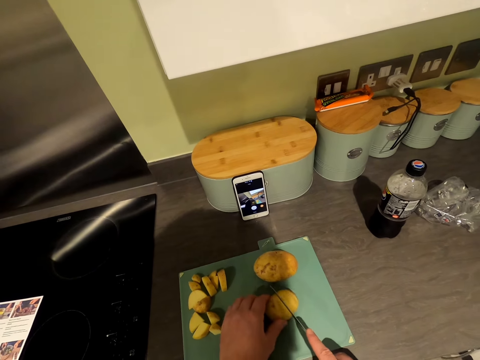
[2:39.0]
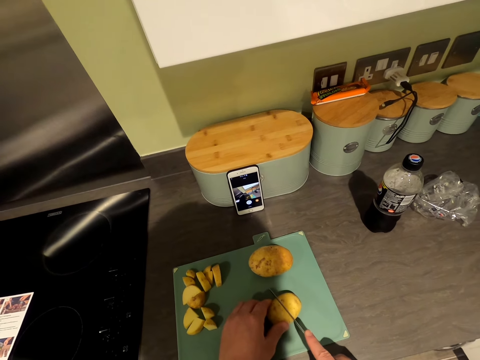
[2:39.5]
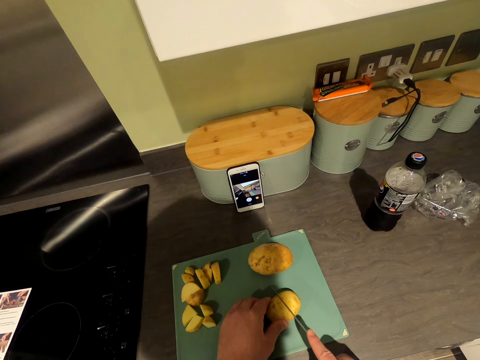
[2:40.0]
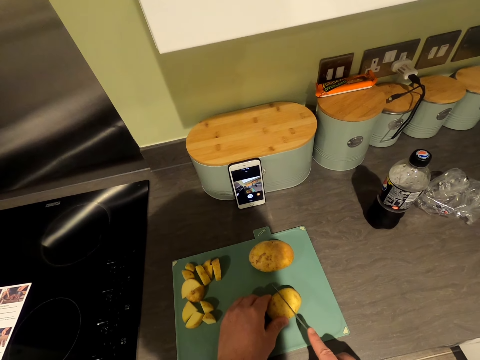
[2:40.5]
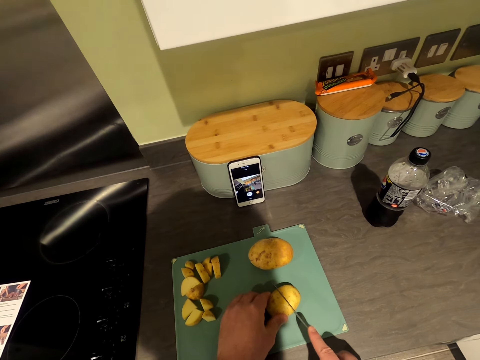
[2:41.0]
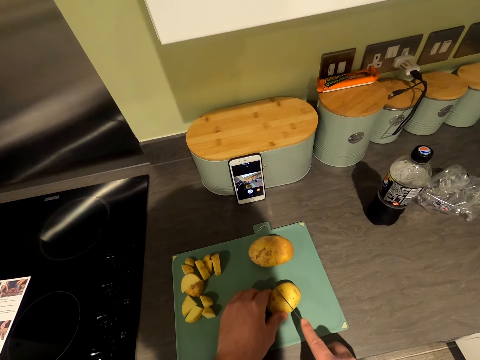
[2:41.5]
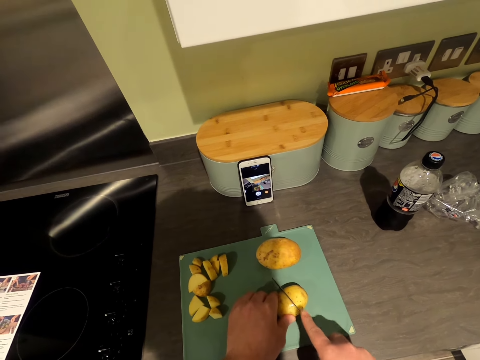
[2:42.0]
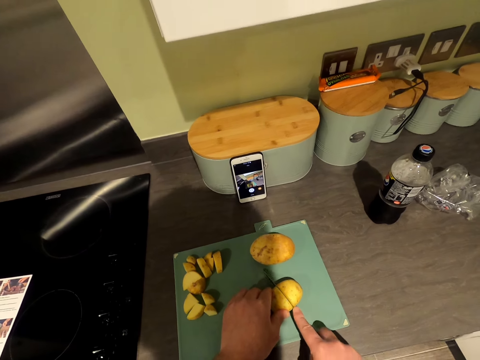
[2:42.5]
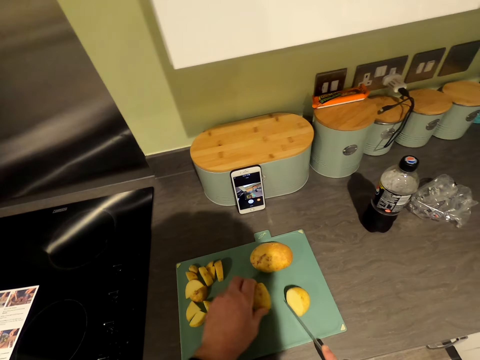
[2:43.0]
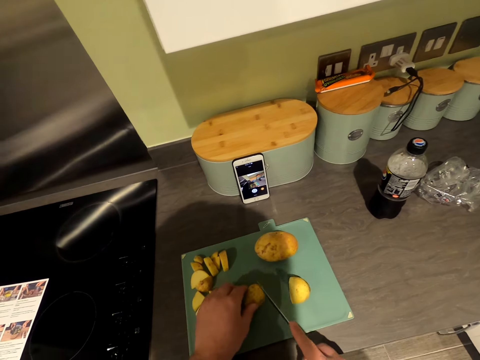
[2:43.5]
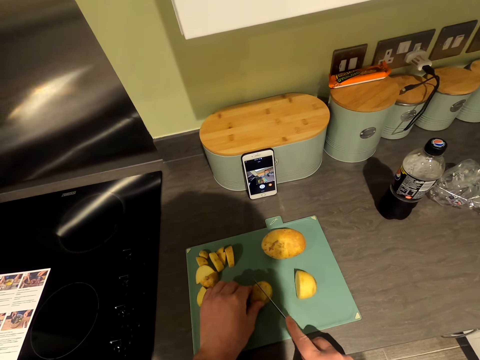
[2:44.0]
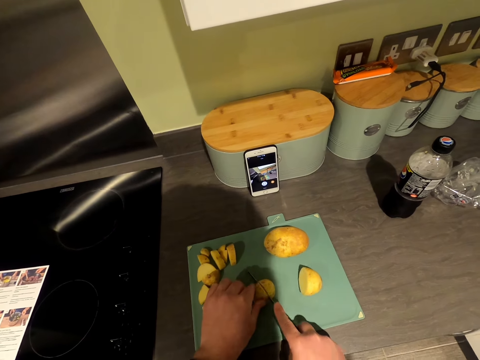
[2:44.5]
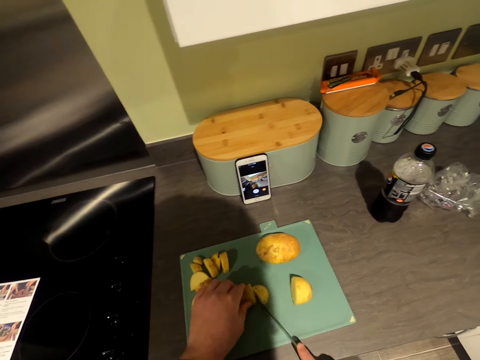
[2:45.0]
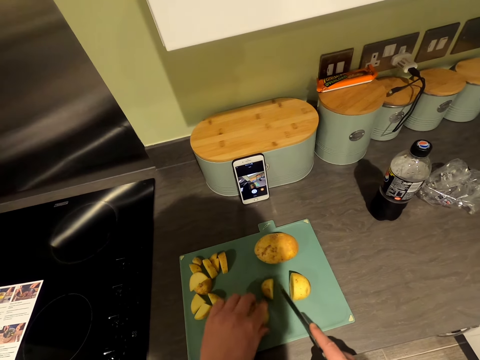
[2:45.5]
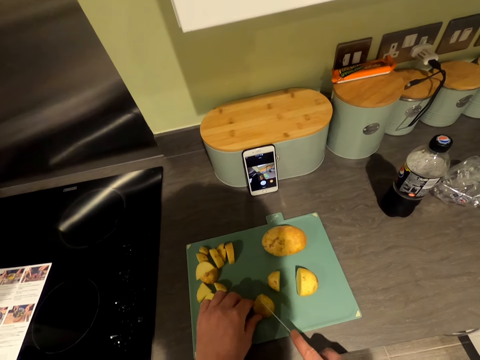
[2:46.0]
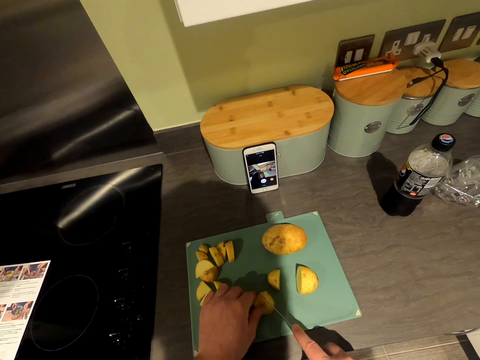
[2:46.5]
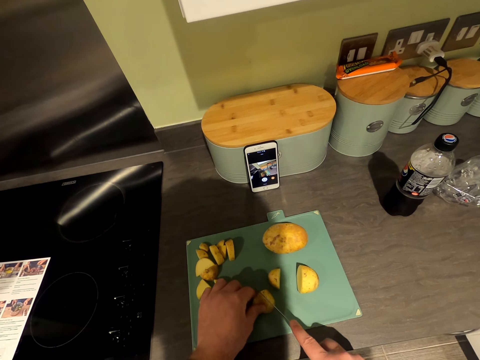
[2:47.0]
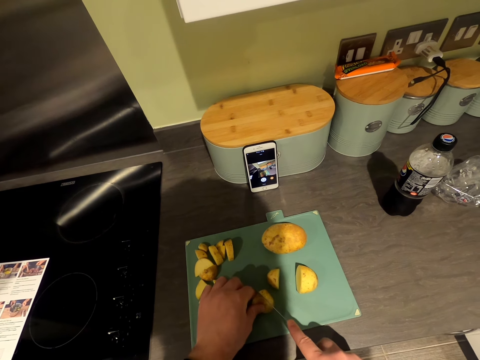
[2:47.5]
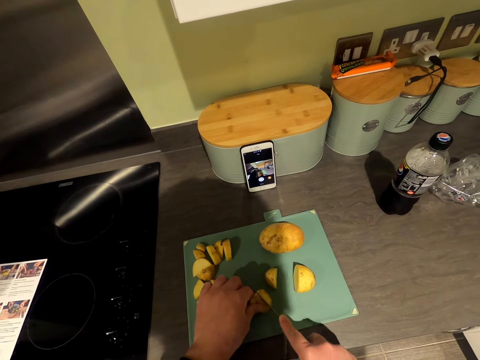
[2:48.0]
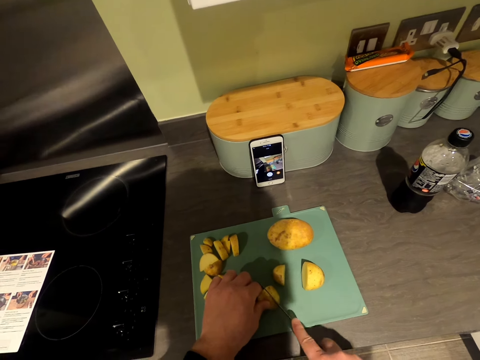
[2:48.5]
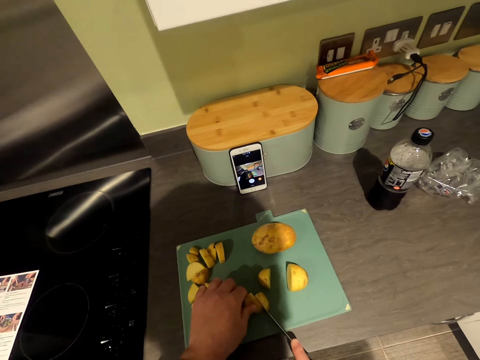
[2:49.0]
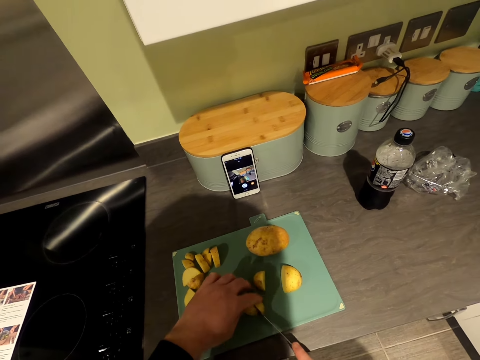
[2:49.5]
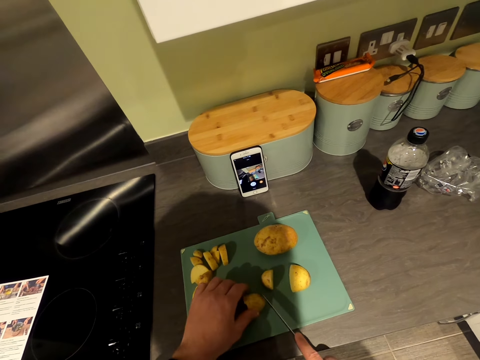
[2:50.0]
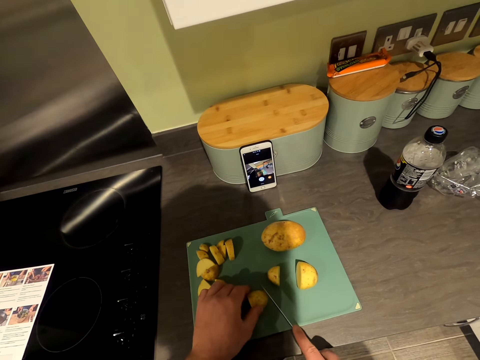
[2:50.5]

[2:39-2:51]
The camera wearer holds a potato. They cut the potato on the chopping board. They cut the potatoes. They chop the potato into small pieces.

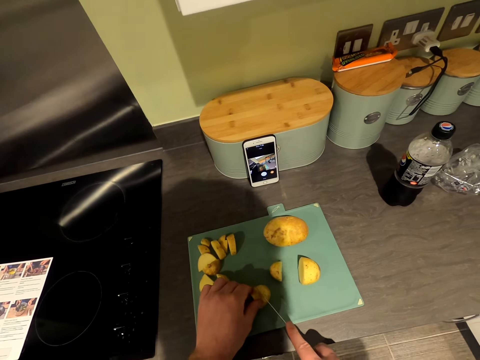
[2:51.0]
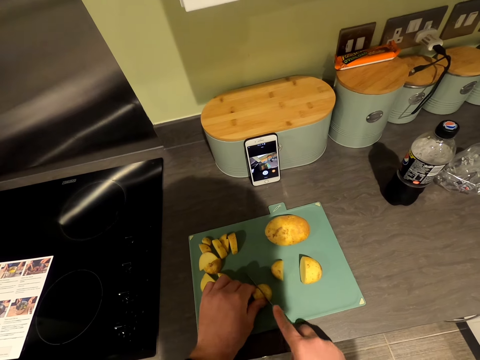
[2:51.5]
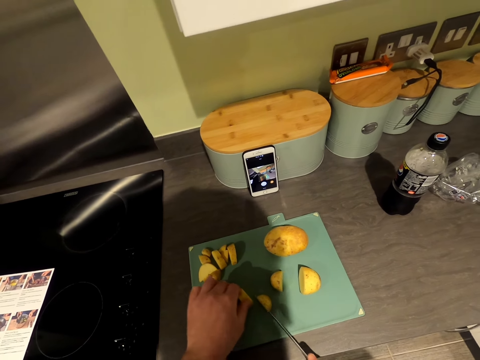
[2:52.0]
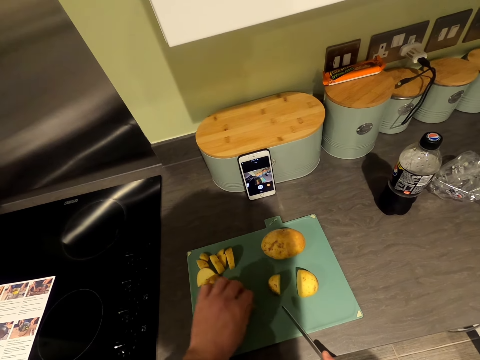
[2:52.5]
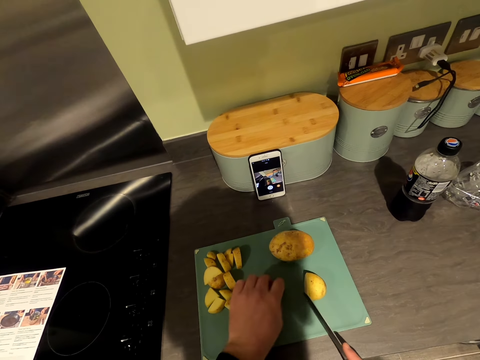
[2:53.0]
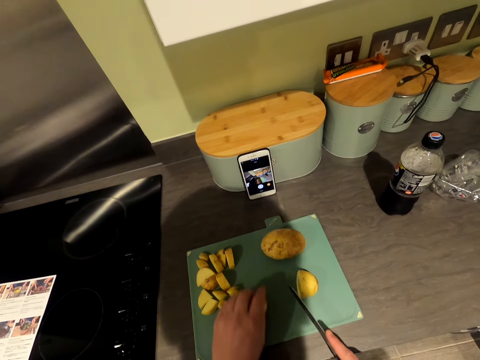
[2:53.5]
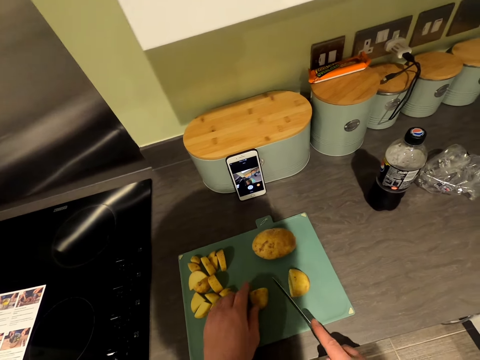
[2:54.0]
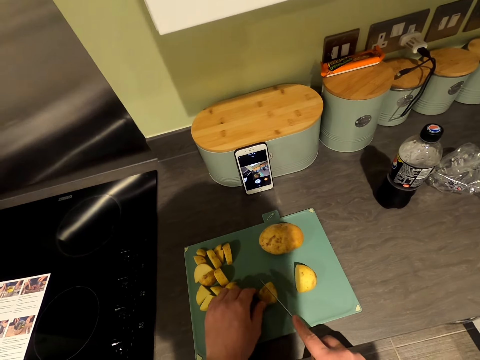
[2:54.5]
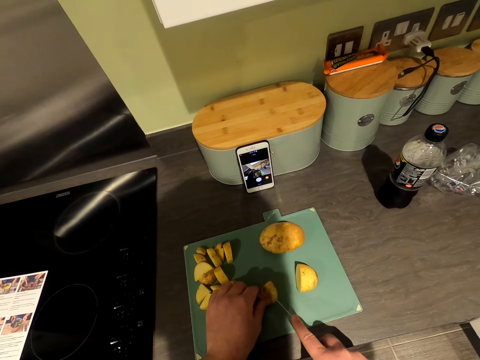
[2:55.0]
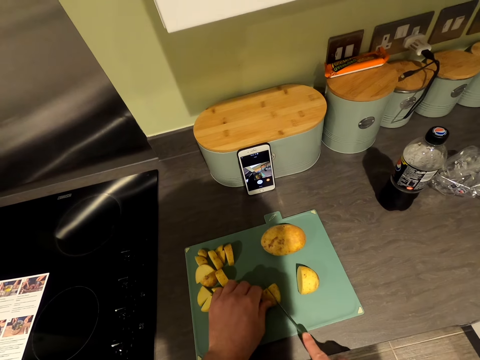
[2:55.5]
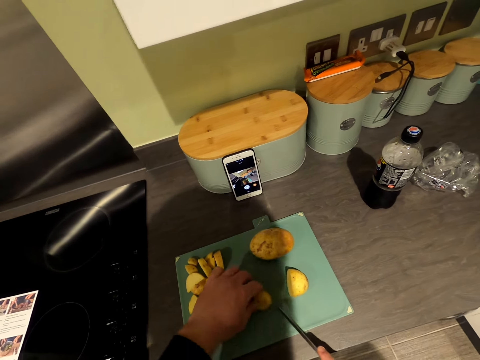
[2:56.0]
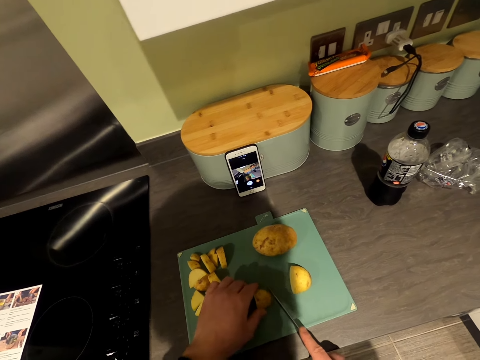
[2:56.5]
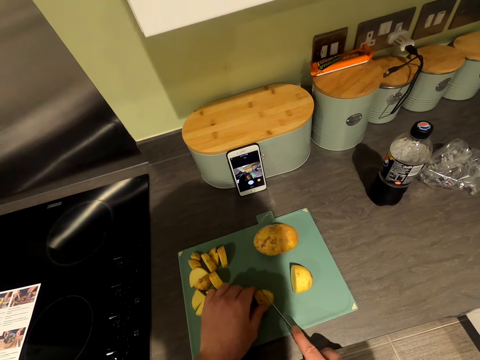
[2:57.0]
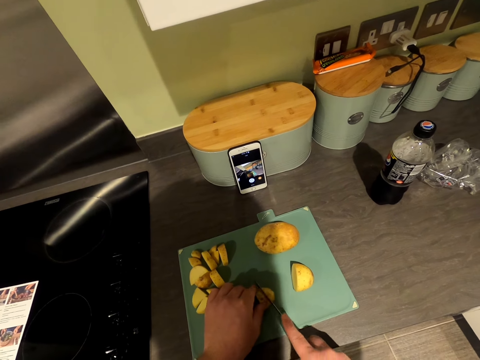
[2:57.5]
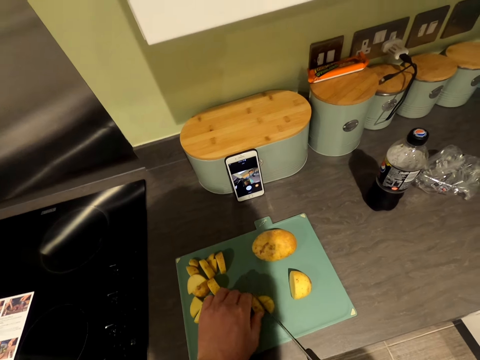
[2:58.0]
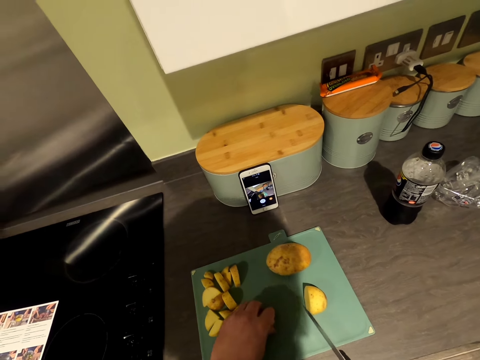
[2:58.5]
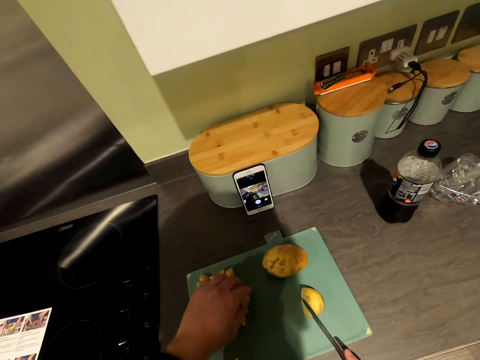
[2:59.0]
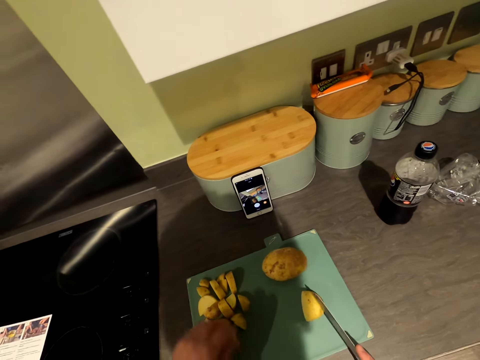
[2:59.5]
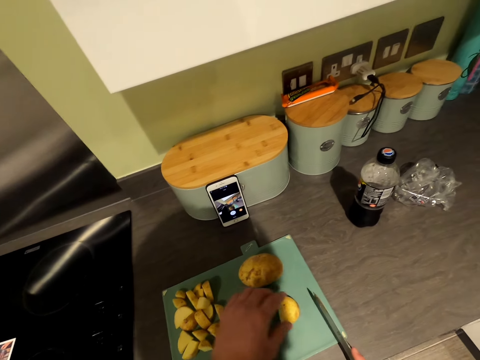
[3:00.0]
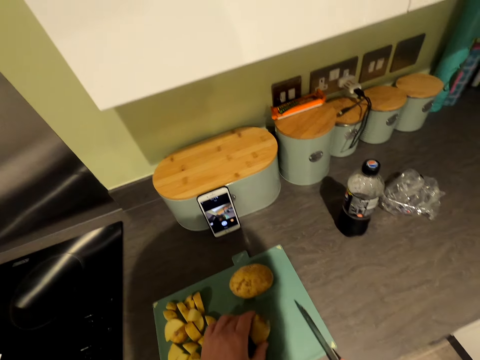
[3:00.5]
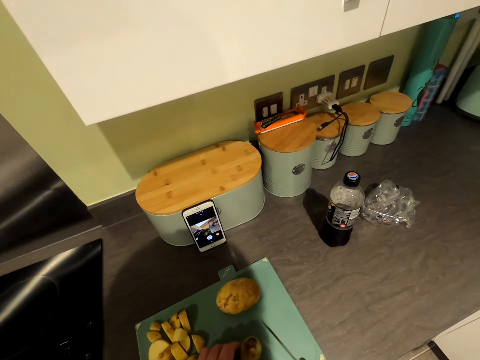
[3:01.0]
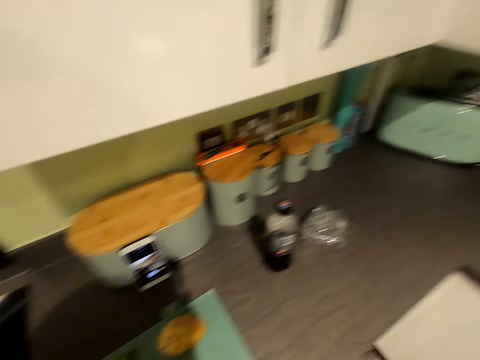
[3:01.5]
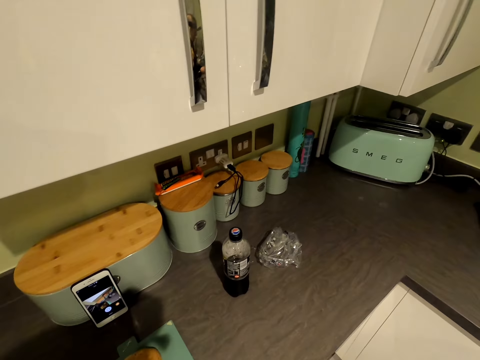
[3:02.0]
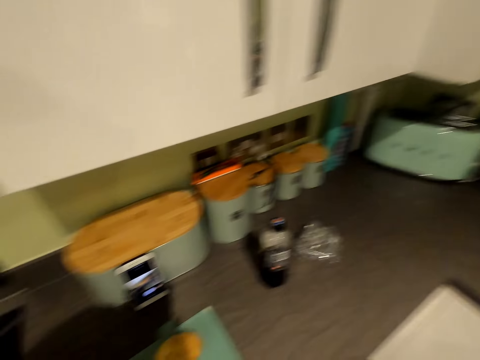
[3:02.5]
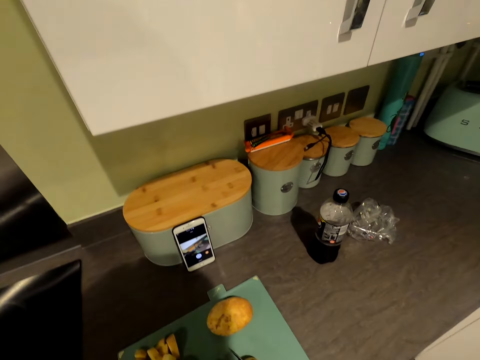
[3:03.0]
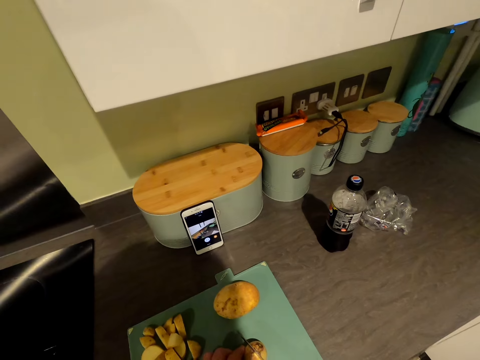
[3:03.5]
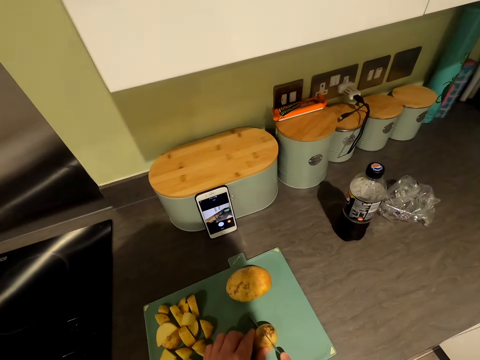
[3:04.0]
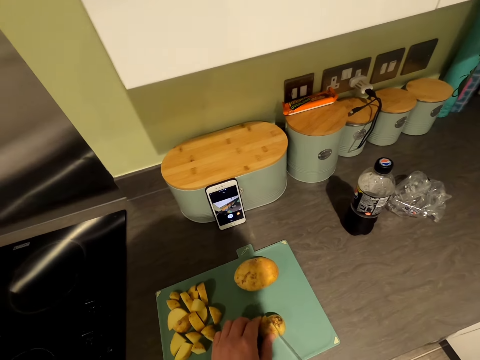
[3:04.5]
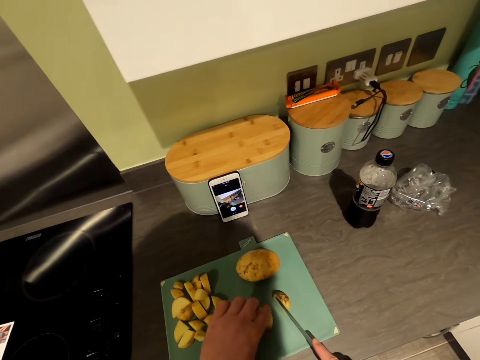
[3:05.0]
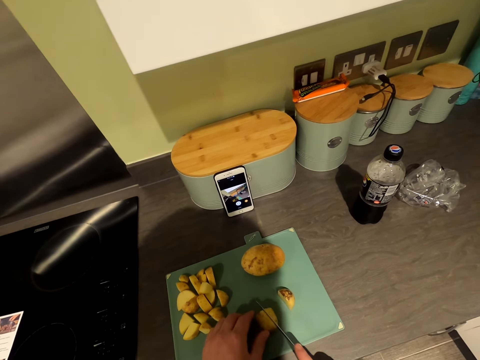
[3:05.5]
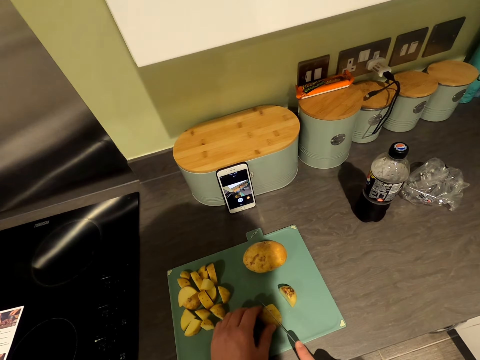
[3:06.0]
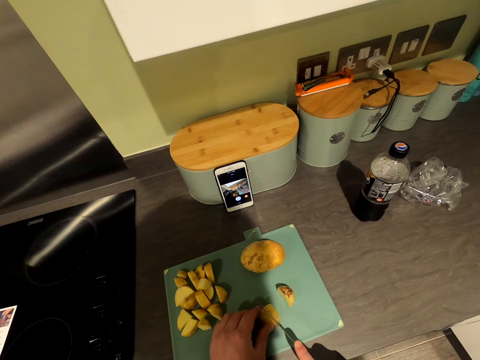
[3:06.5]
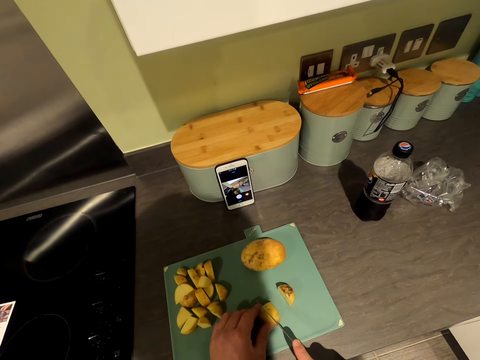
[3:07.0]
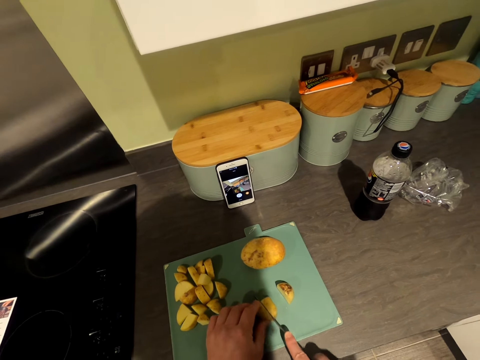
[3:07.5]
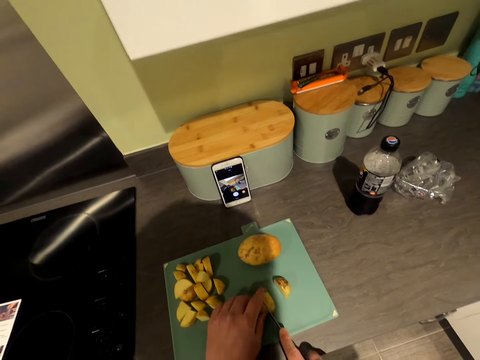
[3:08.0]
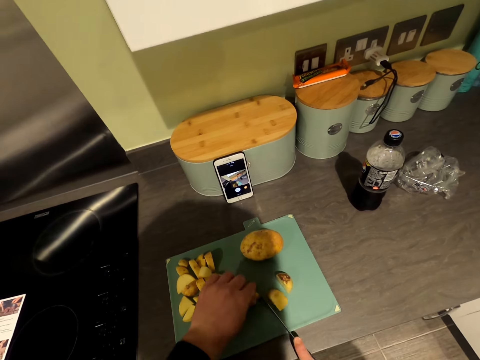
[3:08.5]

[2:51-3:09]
The camera wearer puts aside the cut potatoes. They pull a piece of potato. They chop the potato into small pieces. They put aside the cut potatoes. They take a potato. They talk in the kitchen. They cut the potato on the chopping board.
